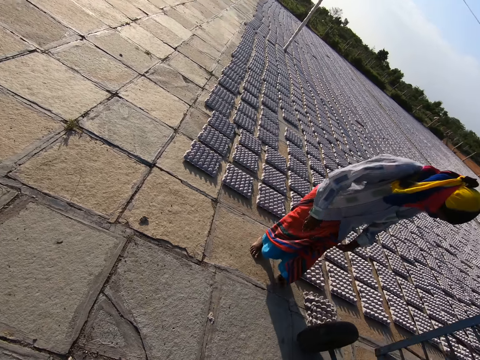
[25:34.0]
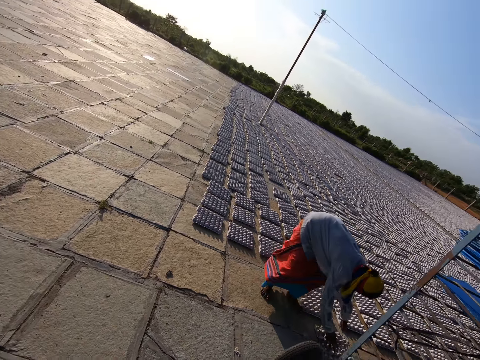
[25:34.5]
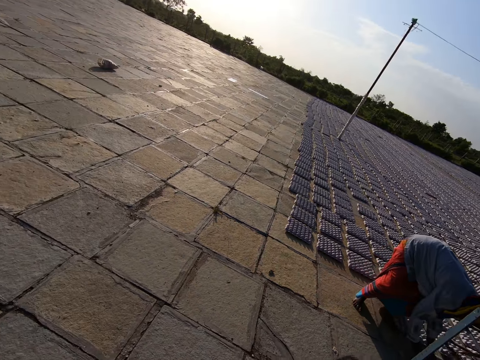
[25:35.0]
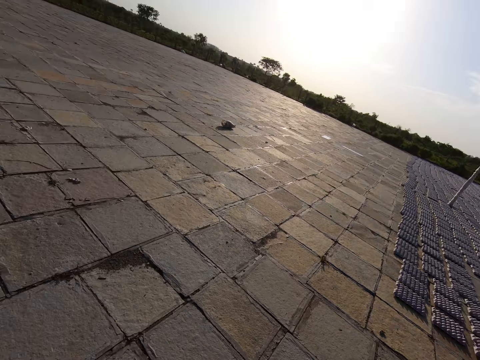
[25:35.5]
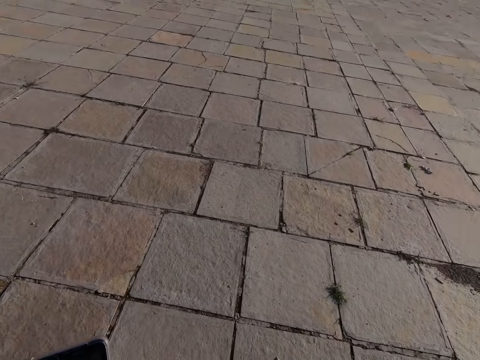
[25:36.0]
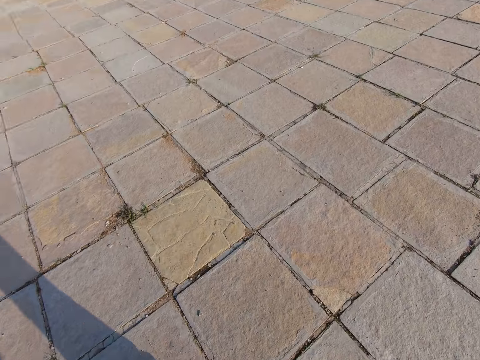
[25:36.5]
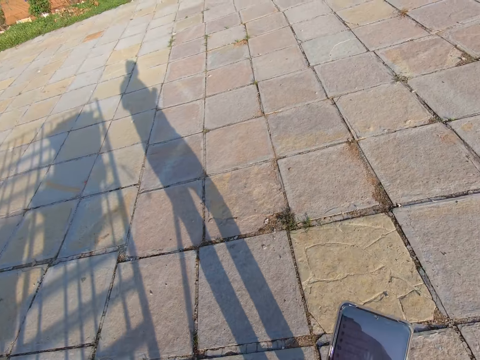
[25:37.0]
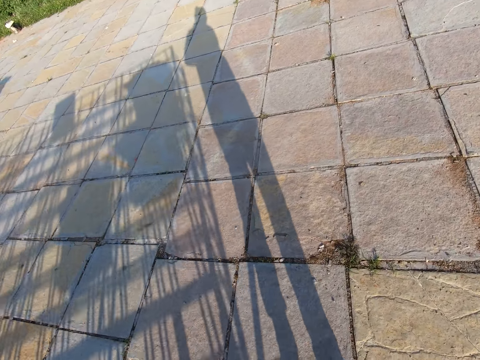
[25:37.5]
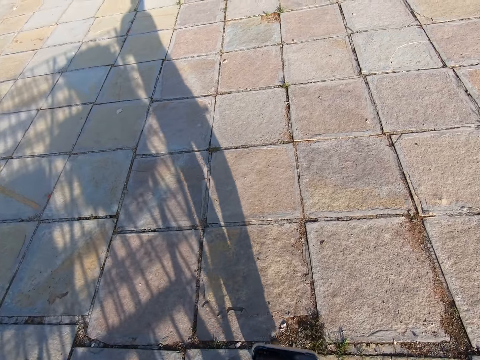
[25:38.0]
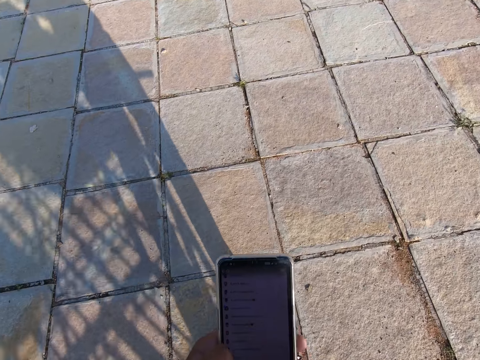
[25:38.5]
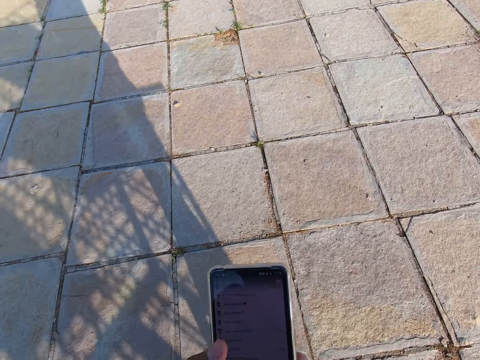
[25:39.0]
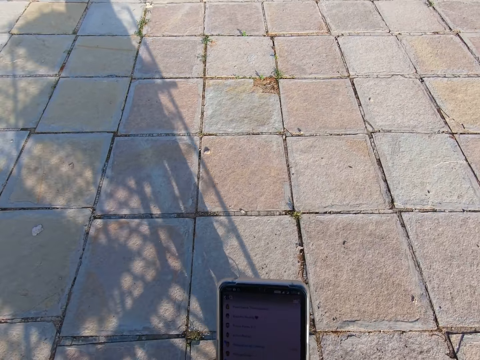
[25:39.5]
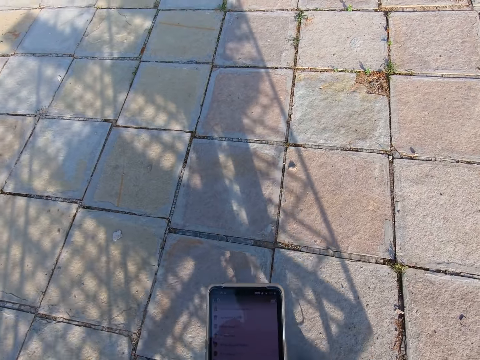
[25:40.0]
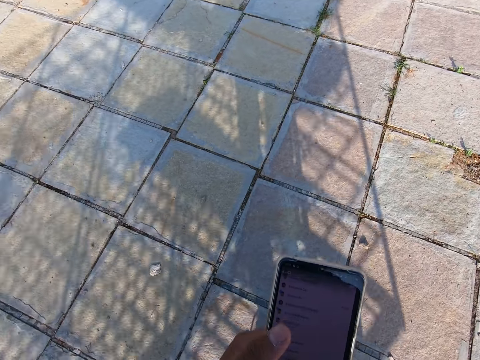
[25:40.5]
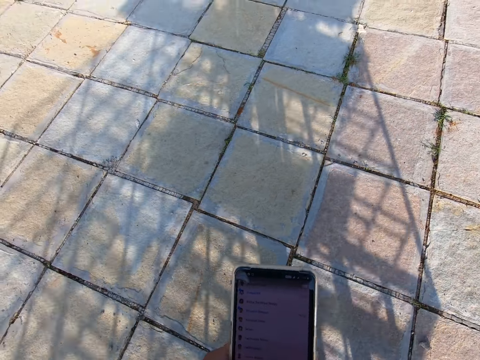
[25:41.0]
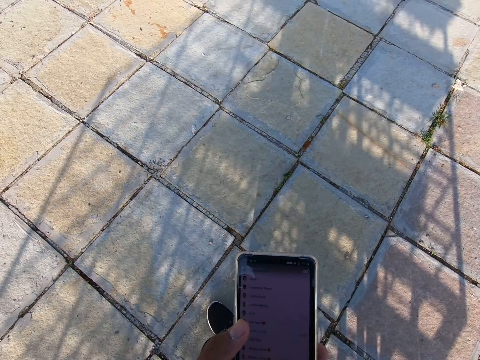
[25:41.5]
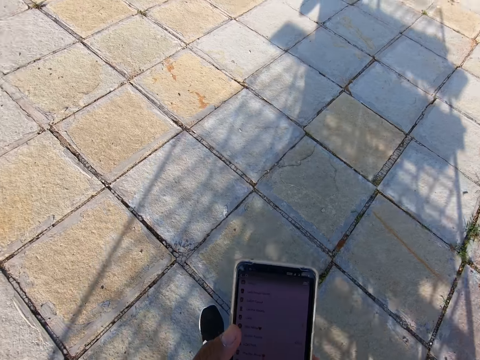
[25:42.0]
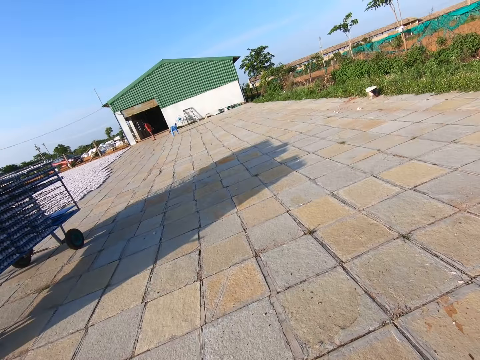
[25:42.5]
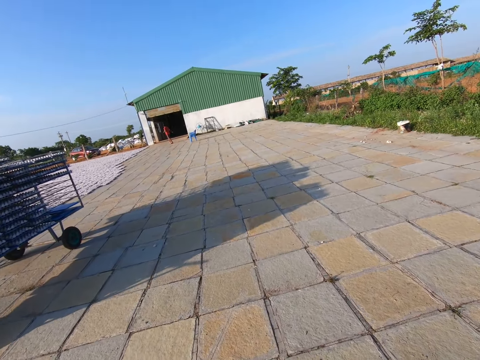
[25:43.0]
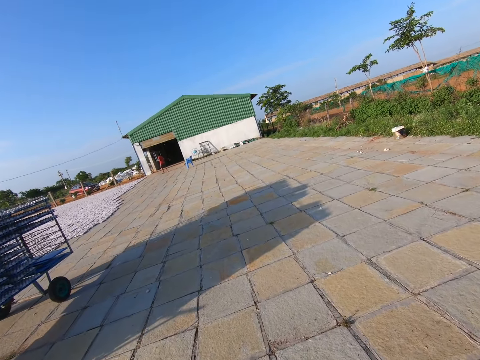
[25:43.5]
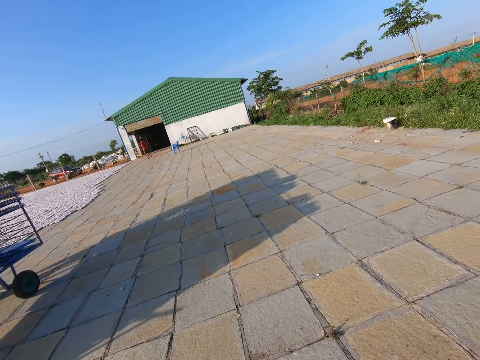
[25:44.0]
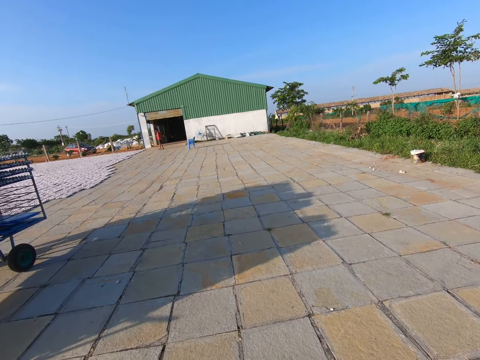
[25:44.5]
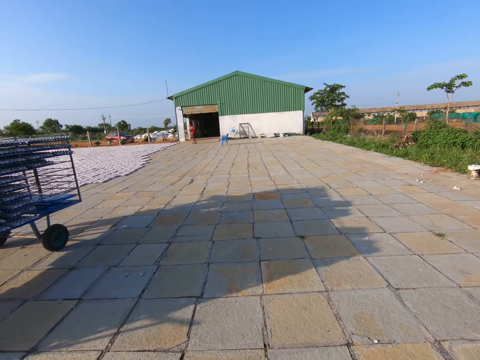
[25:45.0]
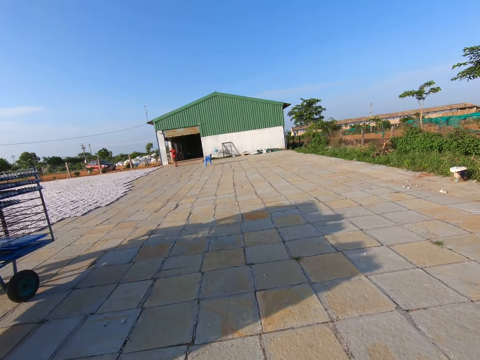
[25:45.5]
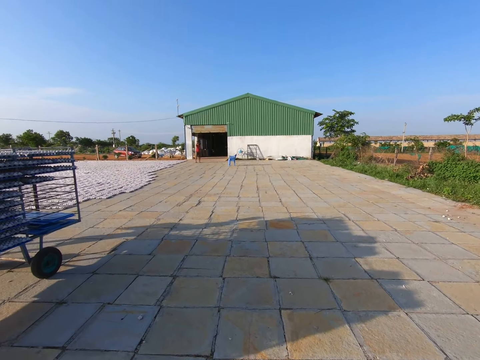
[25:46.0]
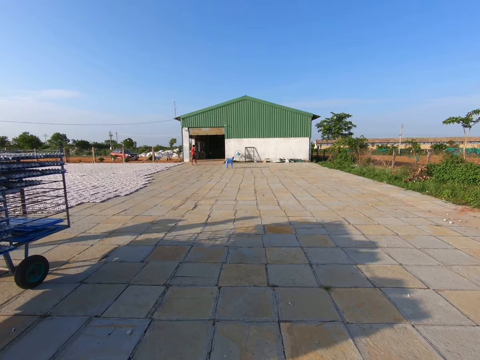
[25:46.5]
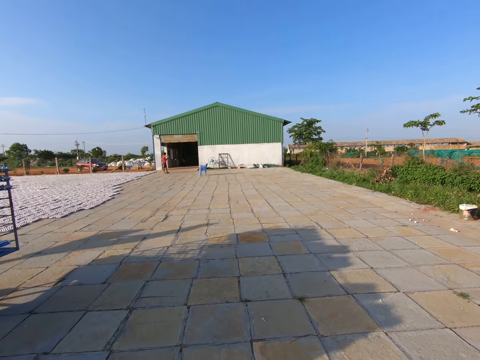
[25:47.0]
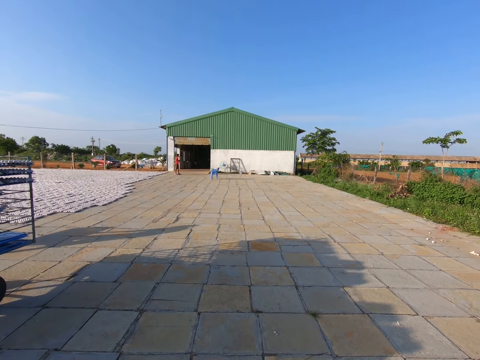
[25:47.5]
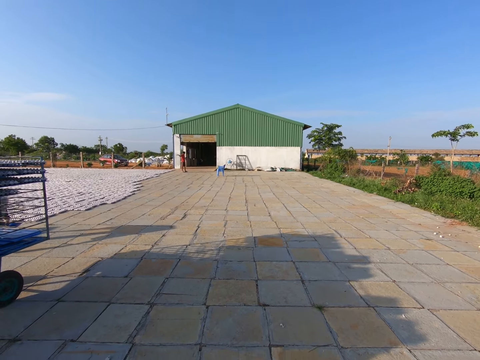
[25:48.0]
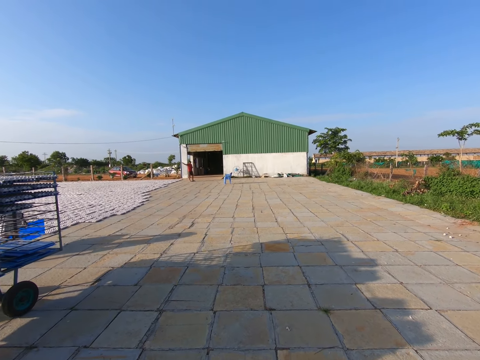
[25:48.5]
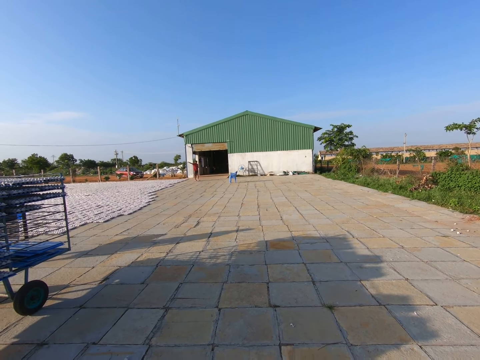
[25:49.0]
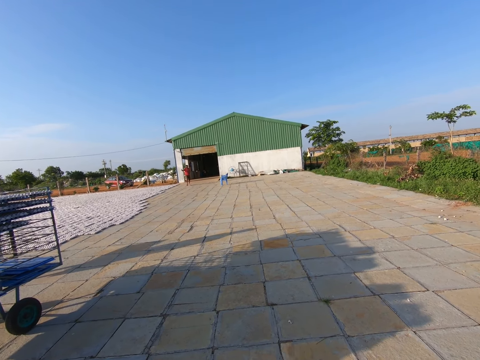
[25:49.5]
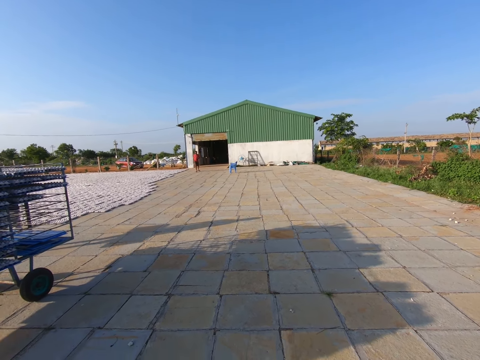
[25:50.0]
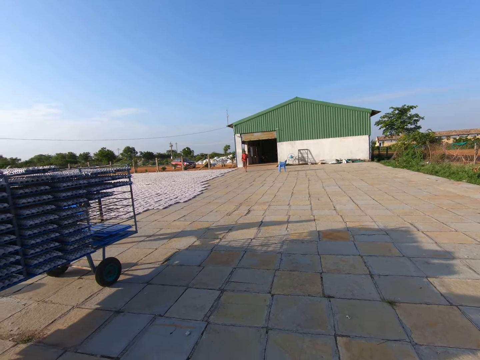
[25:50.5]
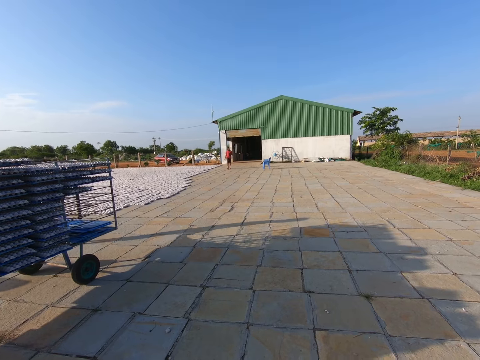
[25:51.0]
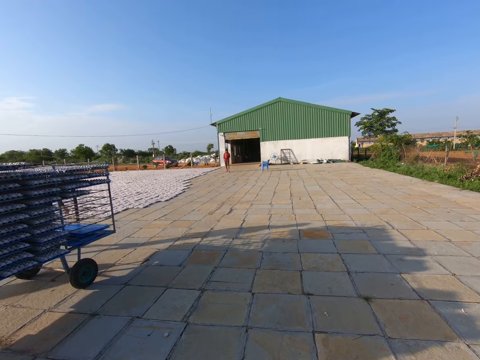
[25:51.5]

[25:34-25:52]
The camera wearer pulls the trolley with his right hand. A man picks a crate from the ground with both hands. The camera wearer walks around. He pulls the trolley. He operates the phone with his left hand. He looks around. He interacts with another man.

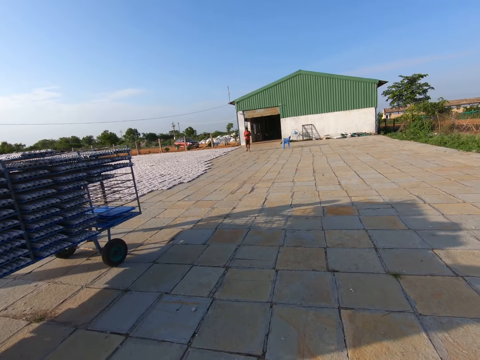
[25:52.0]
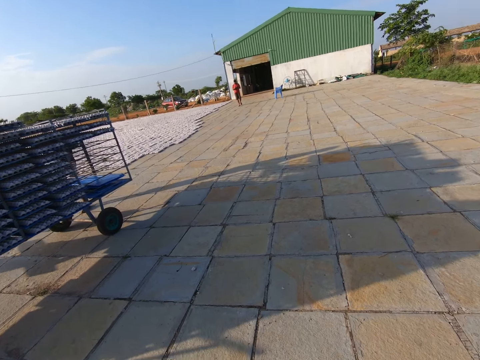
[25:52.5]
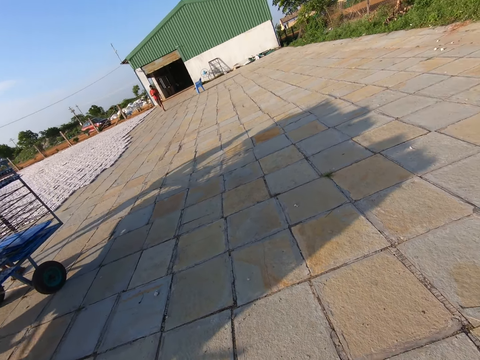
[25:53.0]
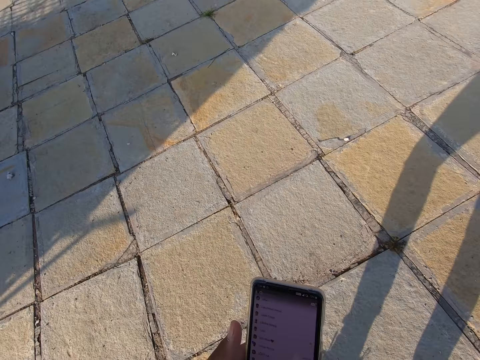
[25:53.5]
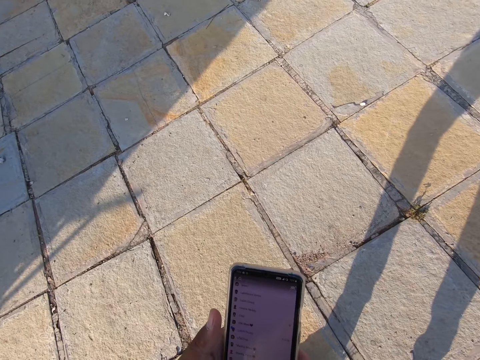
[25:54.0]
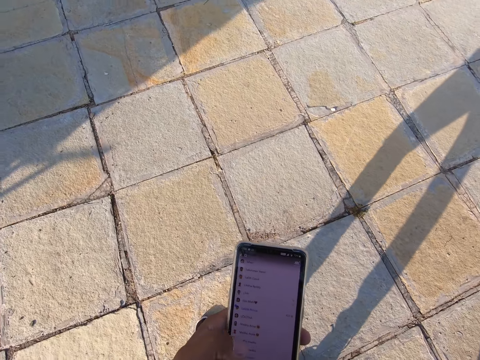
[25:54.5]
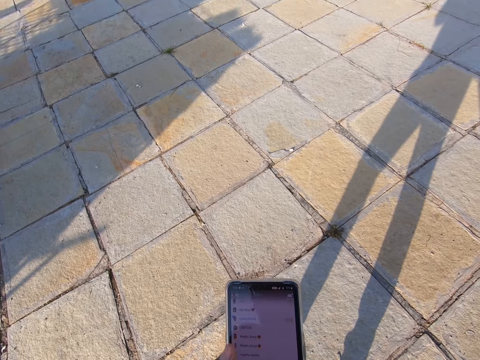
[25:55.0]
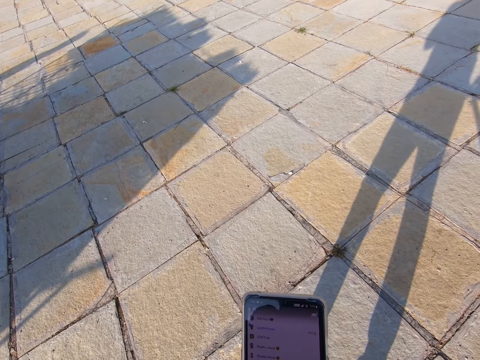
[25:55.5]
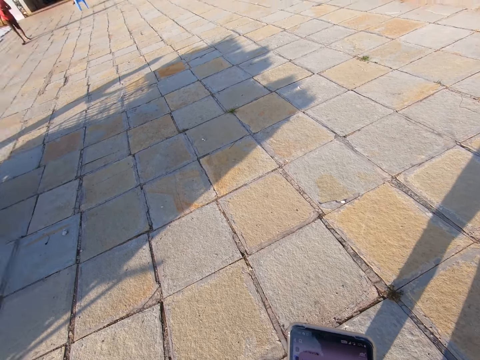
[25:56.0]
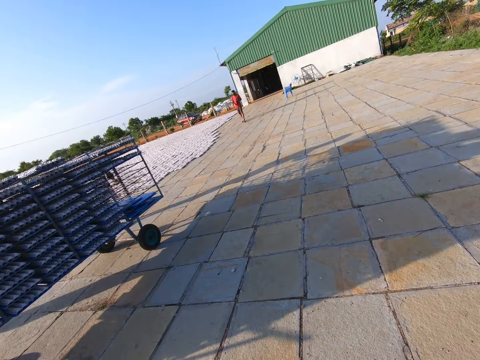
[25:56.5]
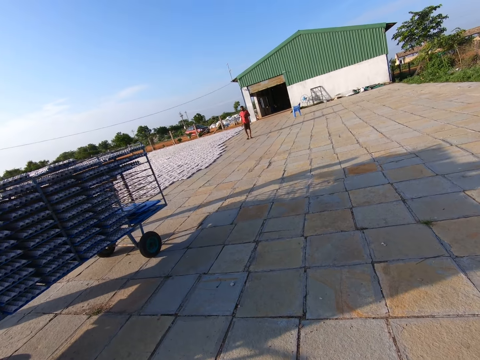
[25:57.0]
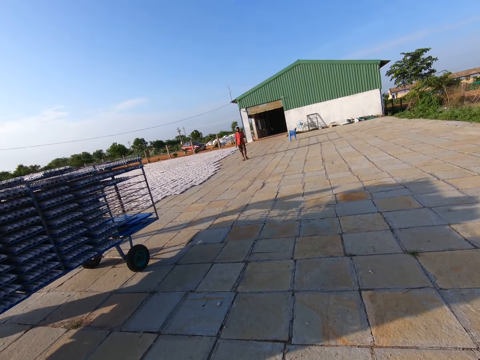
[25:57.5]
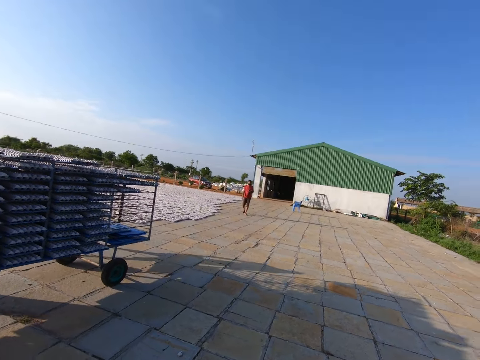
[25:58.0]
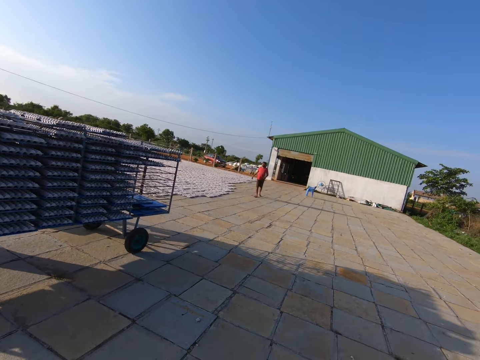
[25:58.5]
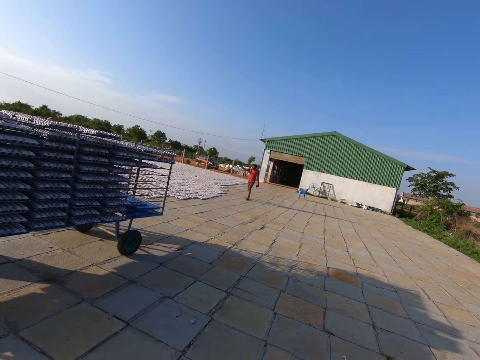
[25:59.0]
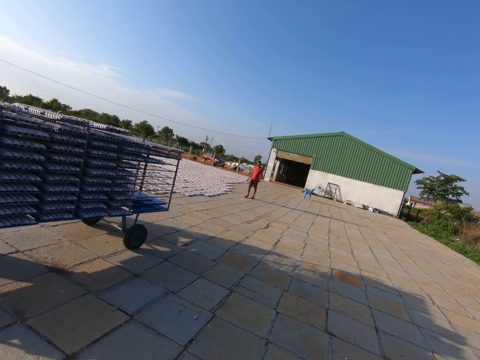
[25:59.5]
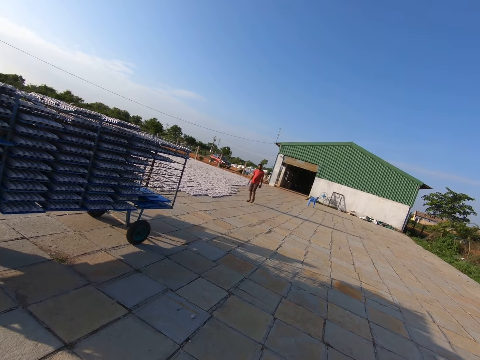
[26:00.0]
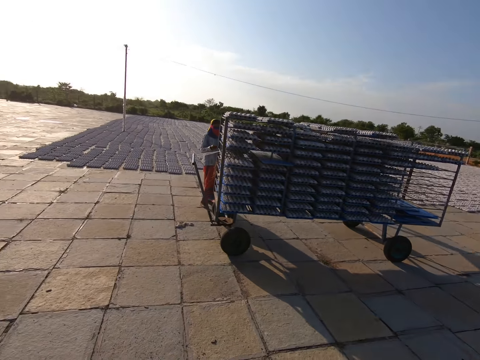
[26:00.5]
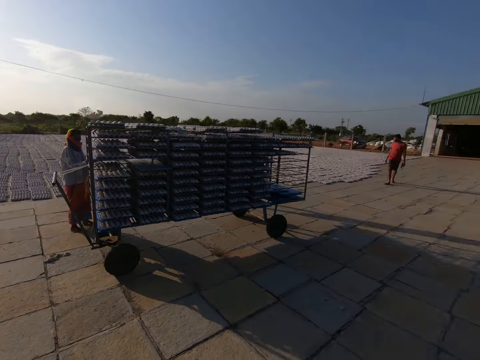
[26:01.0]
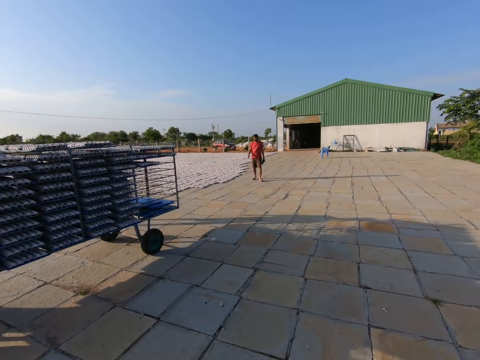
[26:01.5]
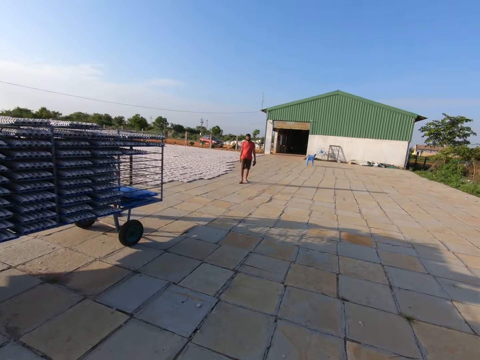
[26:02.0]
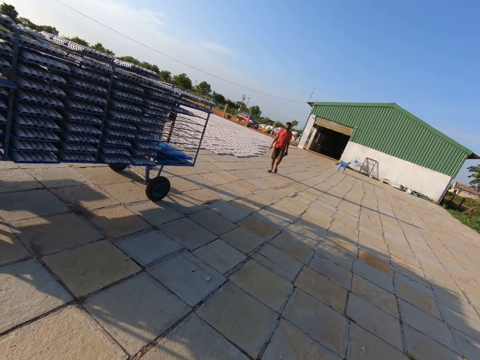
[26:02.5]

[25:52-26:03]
The camera wearer operates the phone with his left hand. A man walks around. The camera wearer looks around. He interacts with the man.
